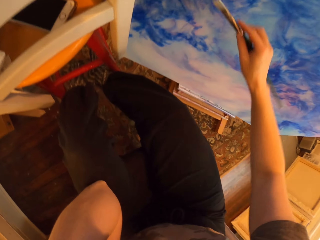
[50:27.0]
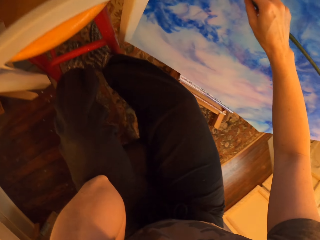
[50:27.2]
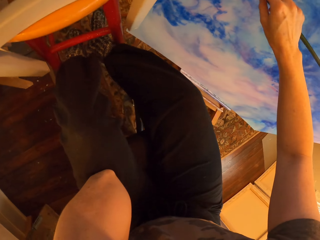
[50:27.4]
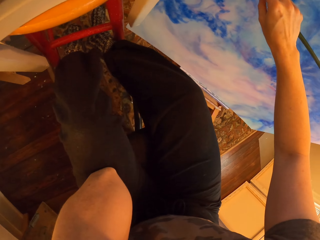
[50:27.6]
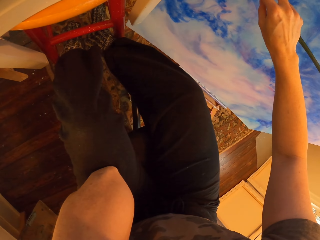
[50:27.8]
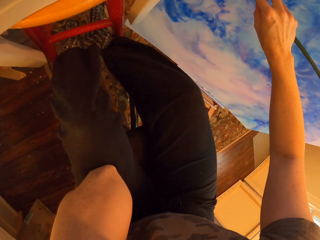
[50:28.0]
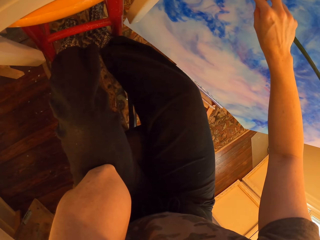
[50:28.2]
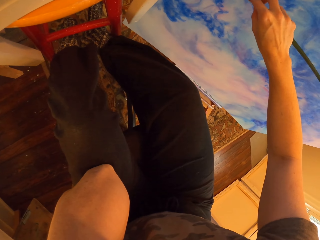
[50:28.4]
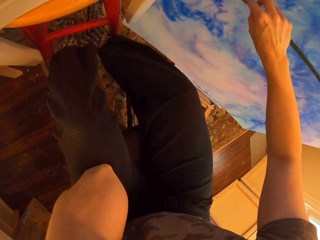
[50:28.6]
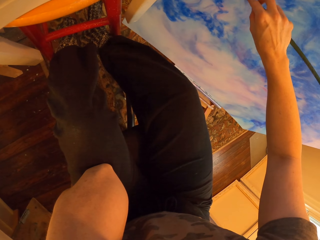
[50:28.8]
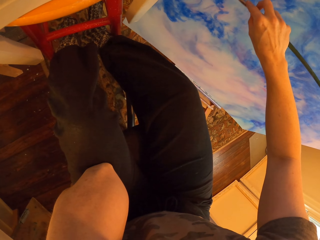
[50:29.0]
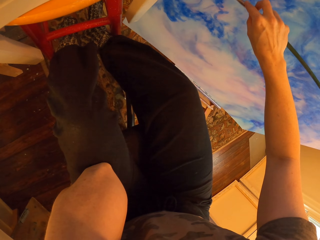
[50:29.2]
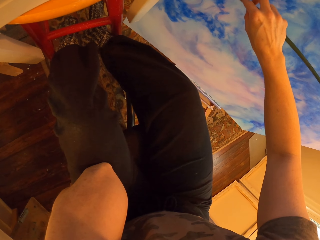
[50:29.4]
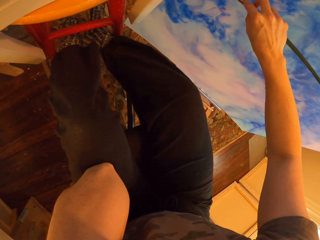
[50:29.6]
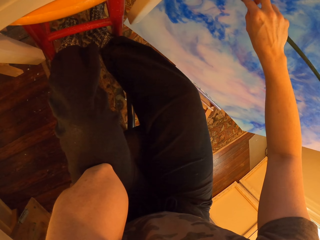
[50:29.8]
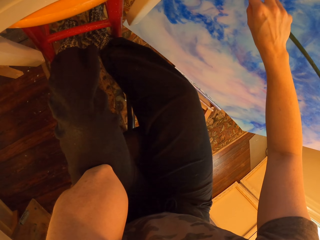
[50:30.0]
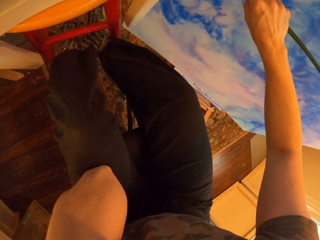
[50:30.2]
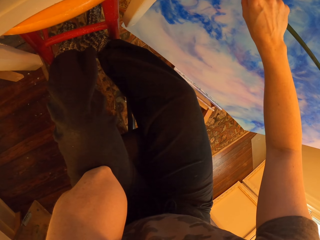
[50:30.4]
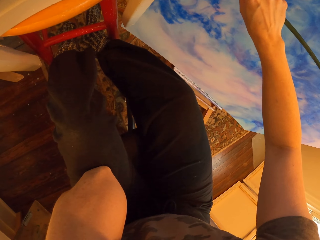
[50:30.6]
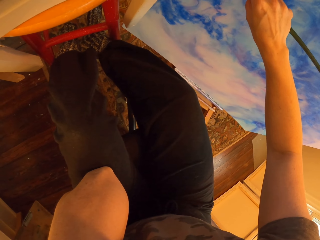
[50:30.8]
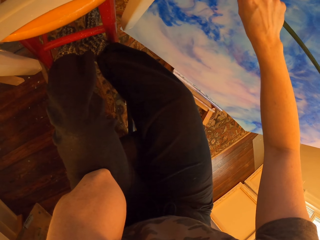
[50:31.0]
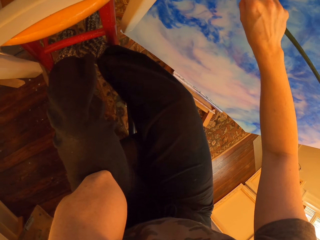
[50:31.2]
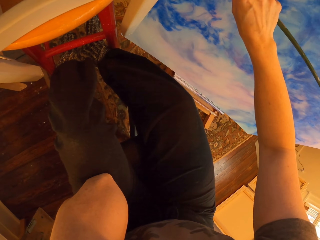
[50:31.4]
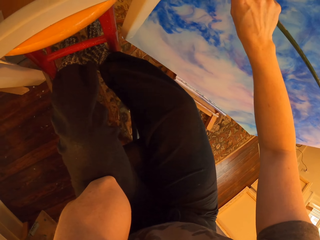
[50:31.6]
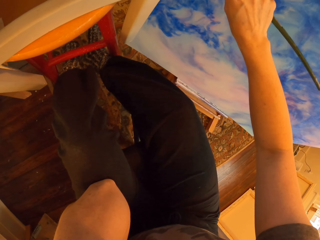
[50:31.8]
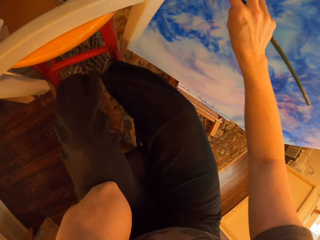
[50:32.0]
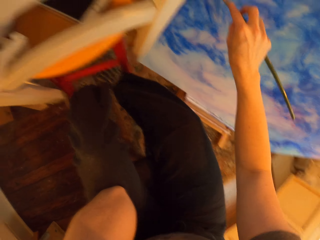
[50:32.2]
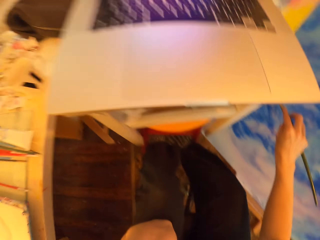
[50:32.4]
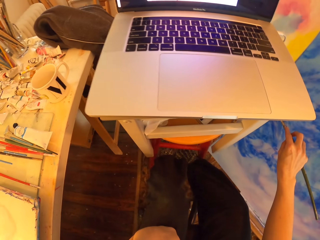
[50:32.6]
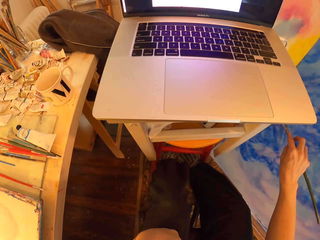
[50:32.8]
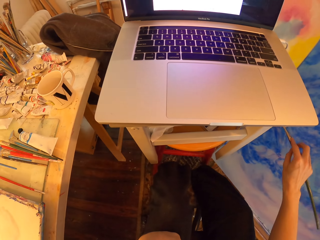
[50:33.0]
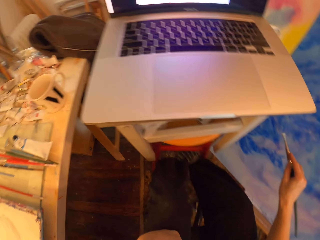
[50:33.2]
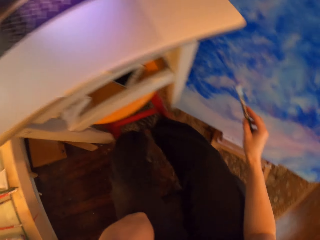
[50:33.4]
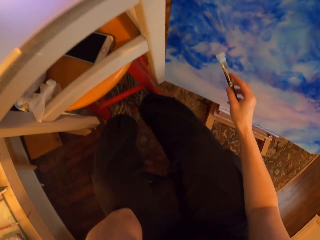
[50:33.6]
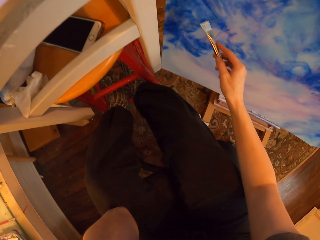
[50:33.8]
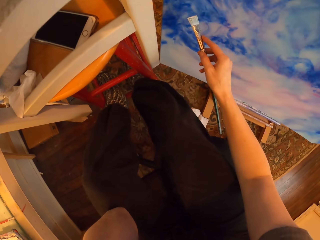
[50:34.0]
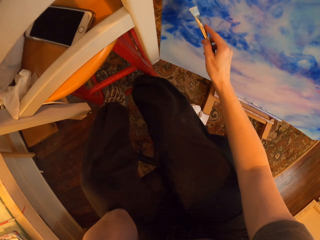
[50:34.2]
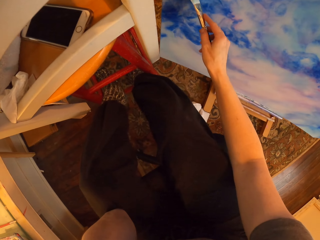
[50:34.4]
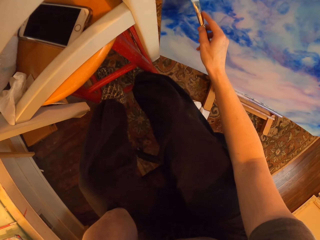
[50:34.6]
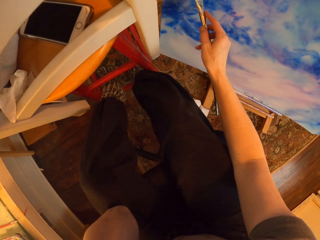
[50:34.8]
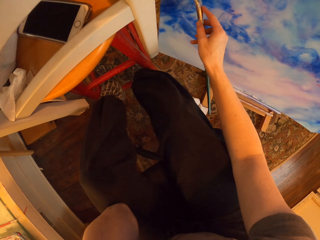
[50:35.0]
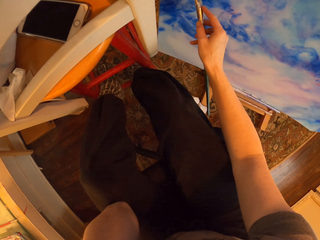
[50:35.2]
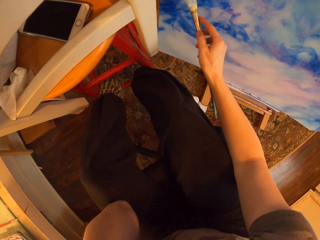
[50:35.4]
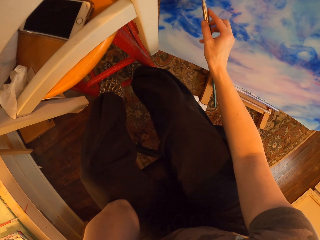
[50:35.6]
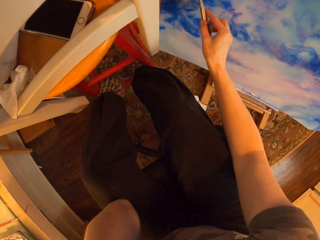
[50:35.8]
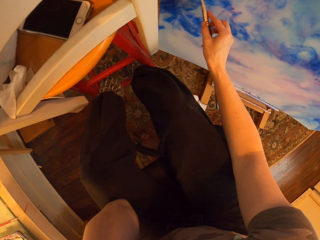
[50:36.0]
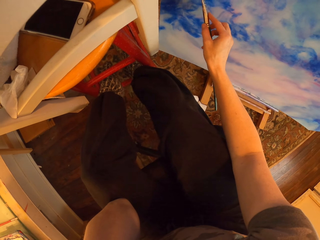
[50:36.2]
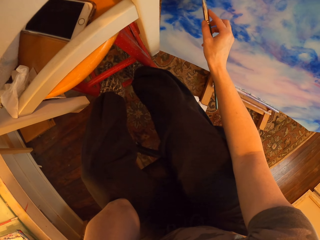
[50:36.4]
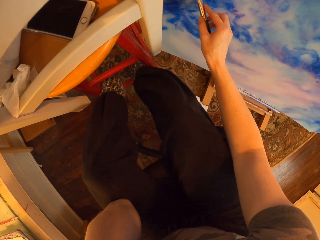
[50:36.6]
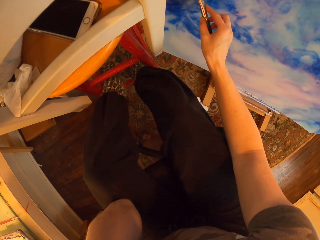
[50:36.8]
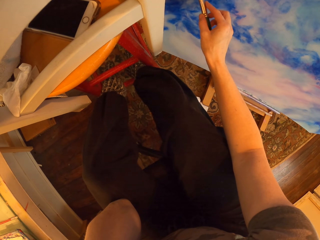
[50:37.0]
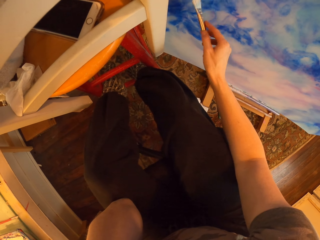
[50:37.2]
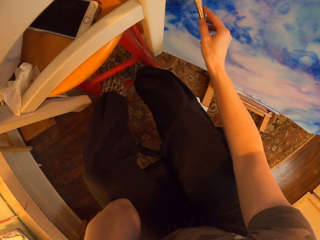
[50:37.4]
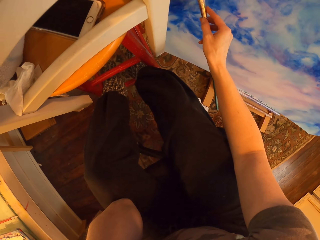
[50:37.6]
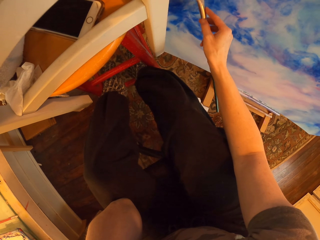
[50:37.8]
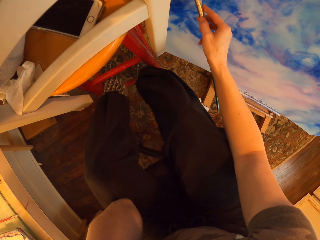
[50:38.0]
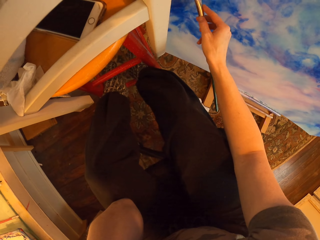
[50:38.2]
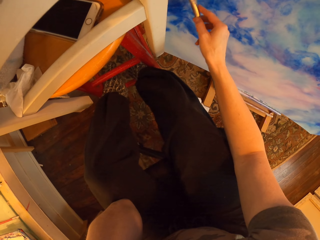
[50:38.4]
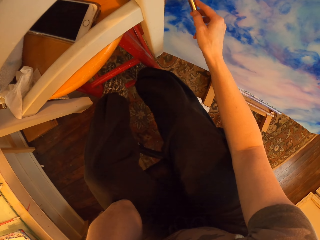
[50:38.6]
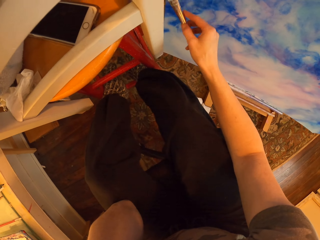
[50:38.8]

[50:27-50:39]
The camera wearer paints a board and turns to the side. They paint the board. They turn to the side. They stare at the laptop and hold an art brush. They turn to the side. They paint on the canvas with the art brush.

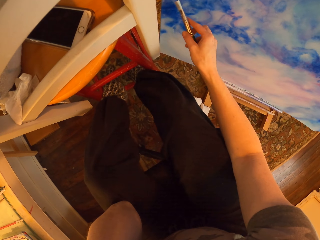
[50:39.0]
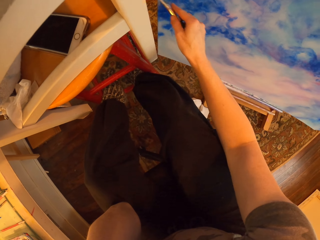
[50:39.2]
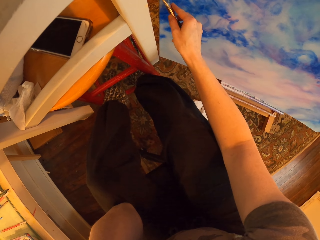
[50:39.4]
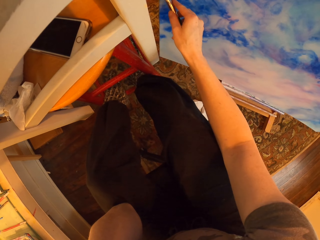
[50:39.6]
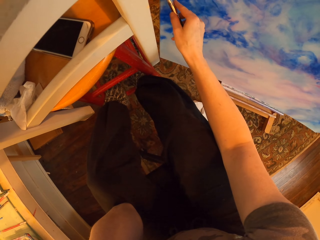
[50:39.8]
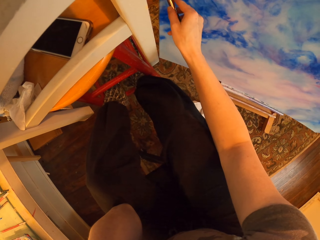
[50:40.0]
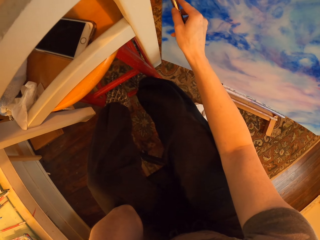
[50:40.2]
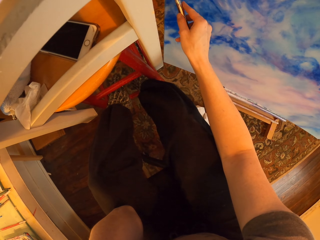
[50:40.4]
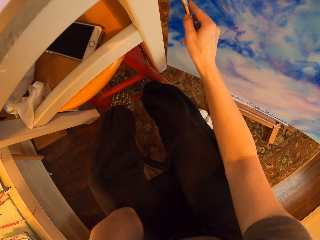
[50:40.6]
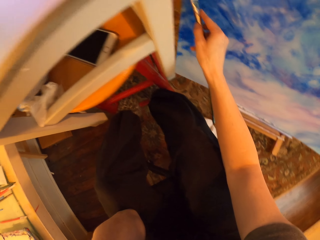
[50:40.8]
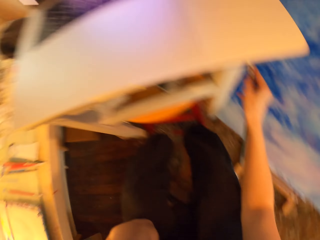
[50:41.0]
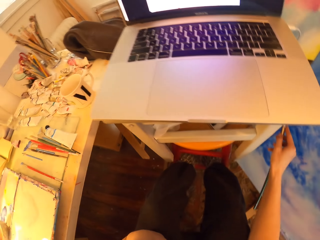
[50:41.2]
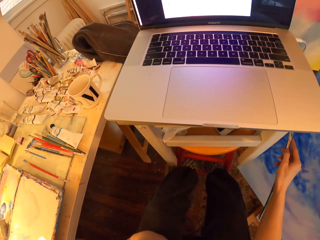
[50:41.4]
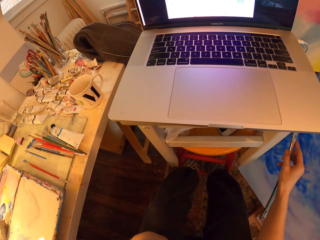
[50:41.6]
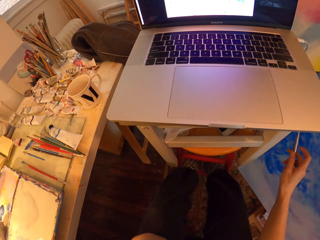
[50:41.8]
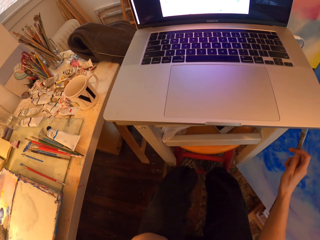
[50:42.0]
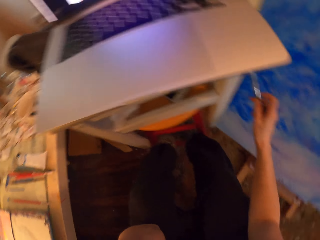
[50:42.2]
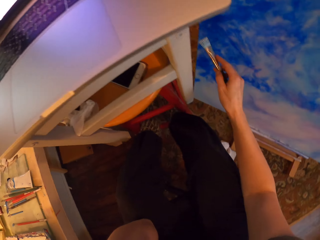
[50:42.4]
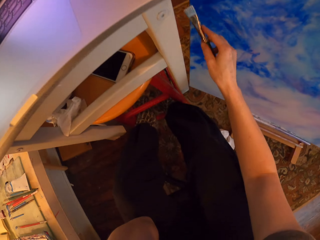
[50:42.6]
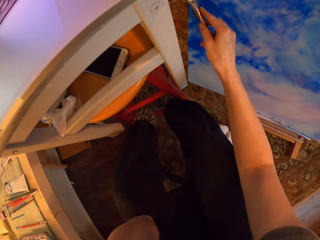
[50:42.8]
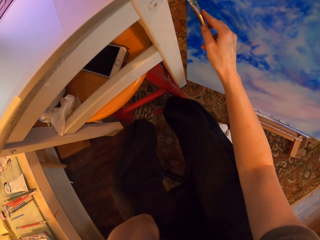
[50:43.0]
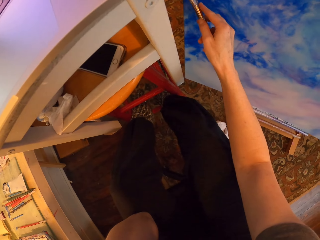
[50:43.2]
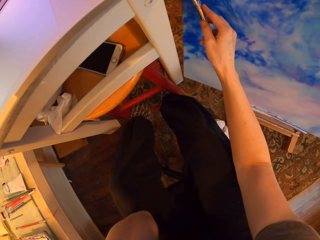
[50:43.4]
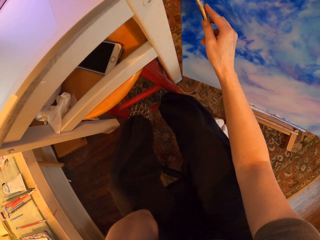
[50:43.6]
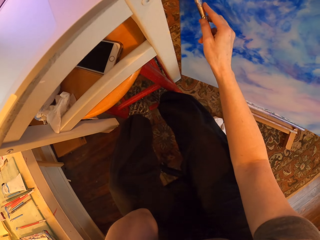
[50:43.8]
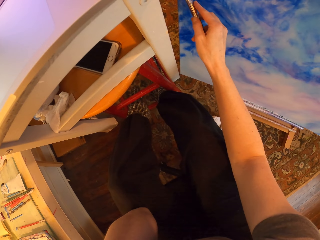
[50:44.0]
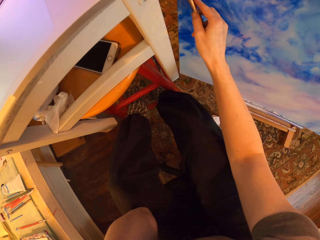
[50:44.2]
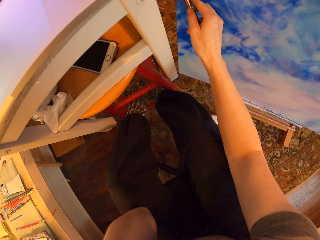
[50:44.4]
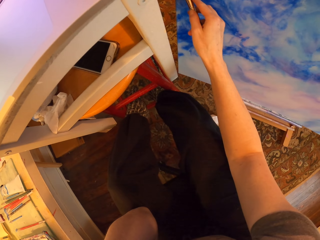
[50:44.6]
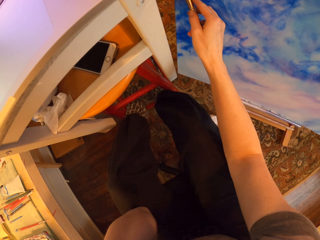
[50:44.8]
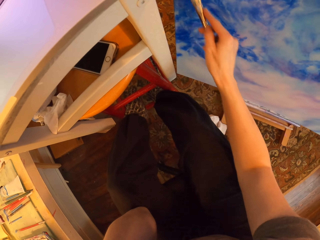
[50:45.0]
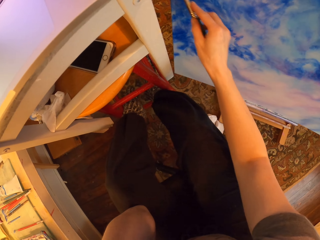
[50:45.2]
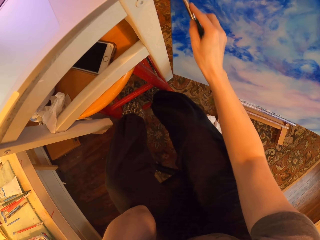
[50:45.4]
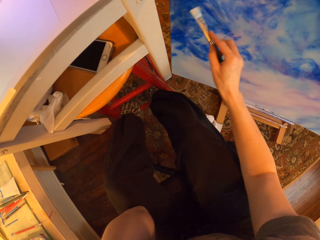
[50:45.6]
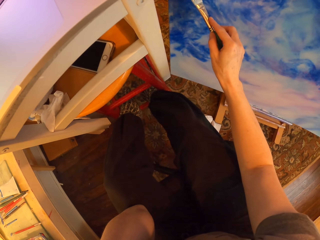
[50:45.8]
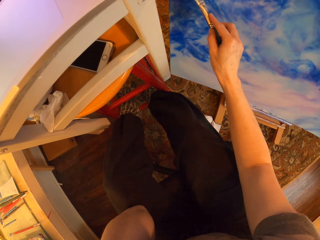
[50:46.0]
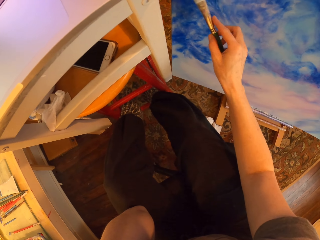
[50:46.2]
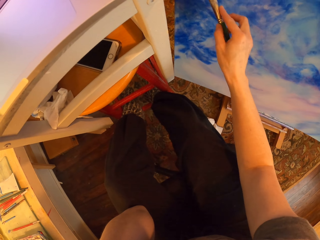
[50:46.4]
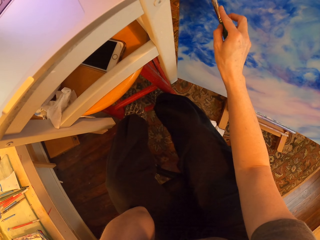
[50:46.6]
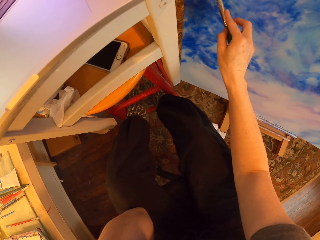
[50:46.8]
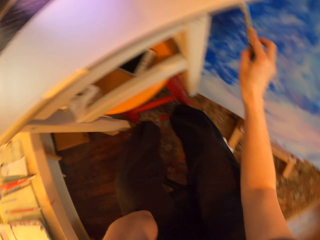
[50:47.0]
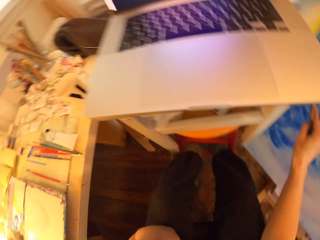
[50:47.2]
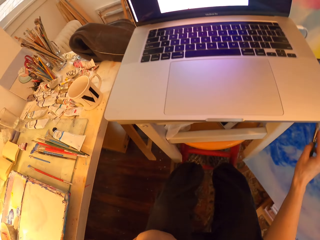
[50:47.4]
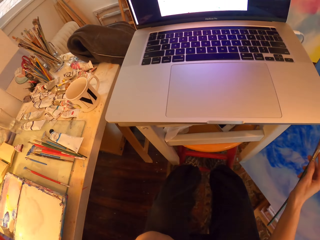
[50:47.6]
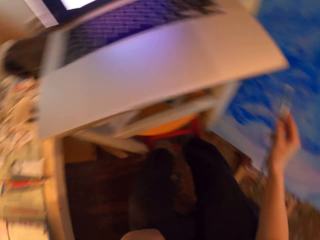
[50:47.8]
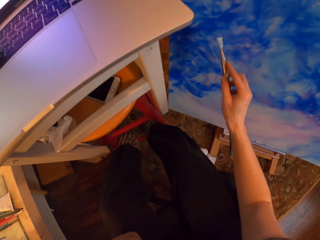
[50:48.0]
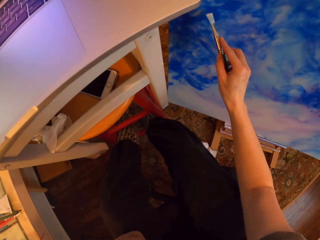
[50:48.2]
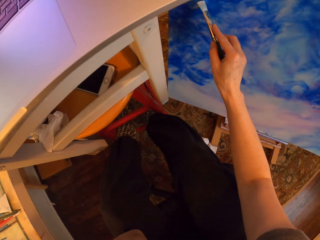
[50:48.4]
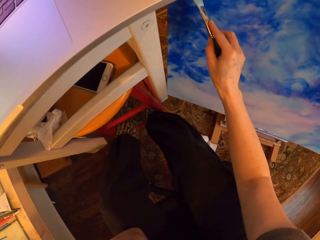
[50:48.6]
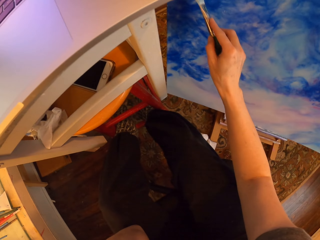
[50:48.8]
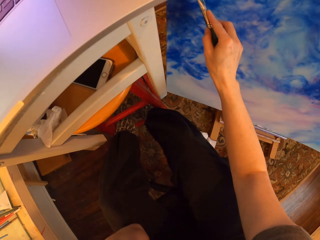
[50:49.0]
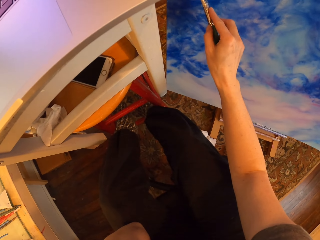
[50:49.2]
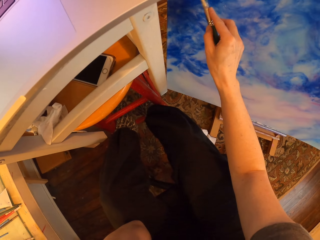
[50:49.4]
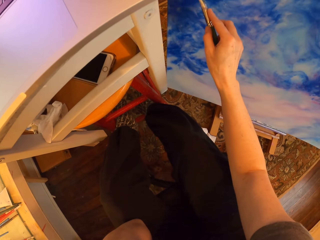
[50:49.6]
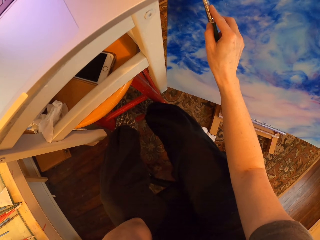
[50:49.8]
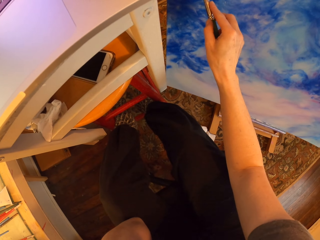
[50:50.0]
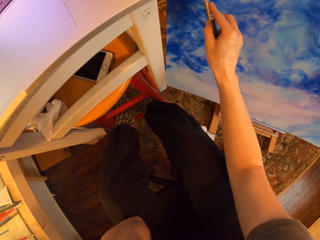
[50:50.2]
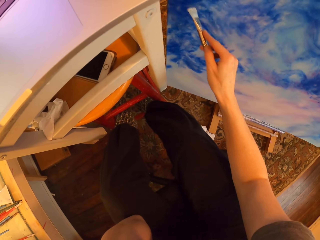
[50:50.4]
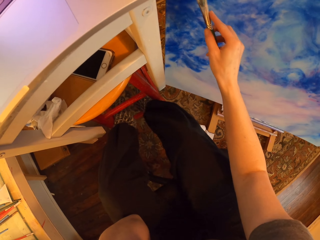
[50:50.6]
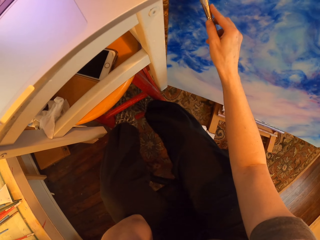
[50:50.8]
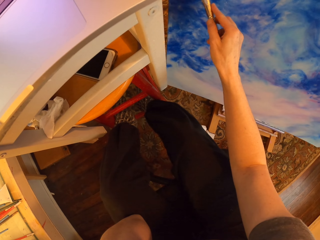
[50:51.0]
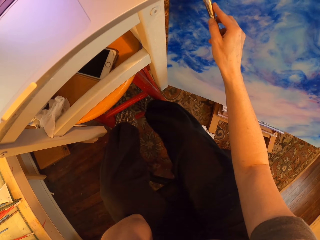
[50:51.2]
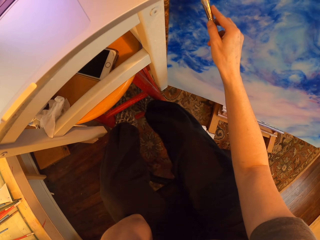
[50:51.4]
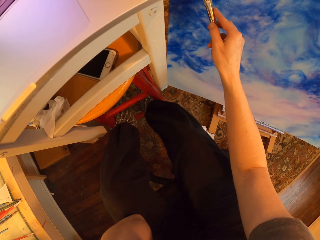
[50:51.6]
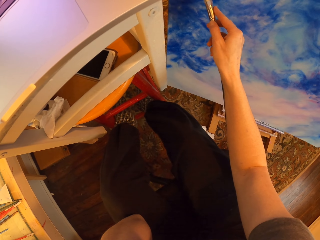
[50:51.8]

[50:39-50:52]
The camera wearer turns to the side. They paint a board and turn to the side. They hold an art brush and stare at the laptop. They paint on the canvas with the art brush. They turn to the side. They stare at the laptop and hold the art brush. They paint on the canvas with the art brush.
